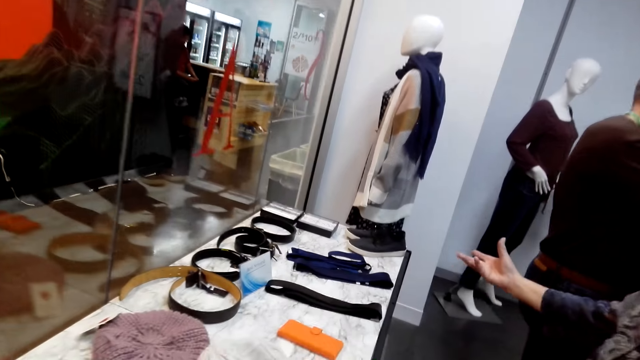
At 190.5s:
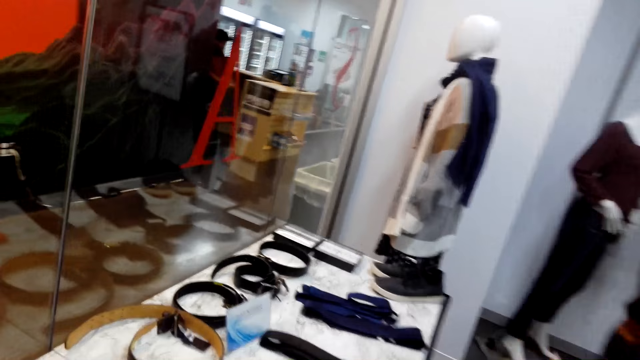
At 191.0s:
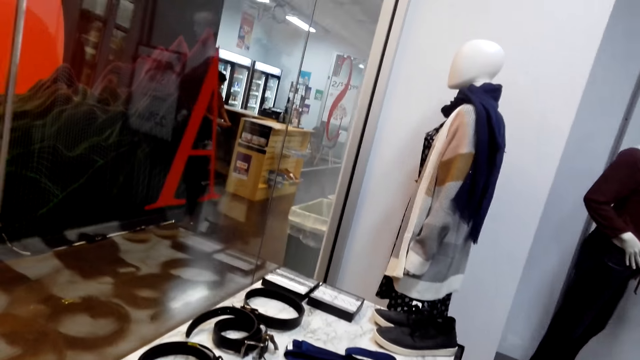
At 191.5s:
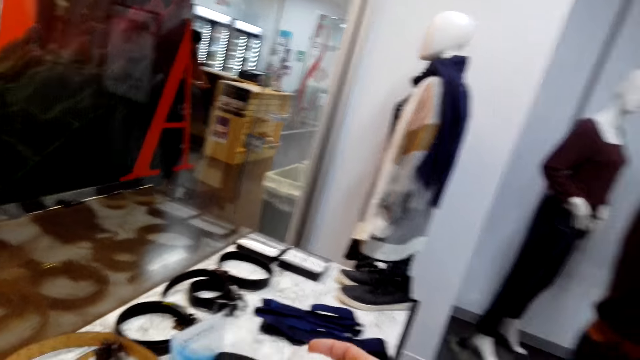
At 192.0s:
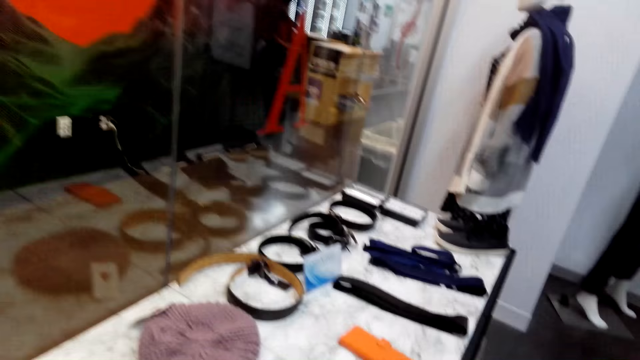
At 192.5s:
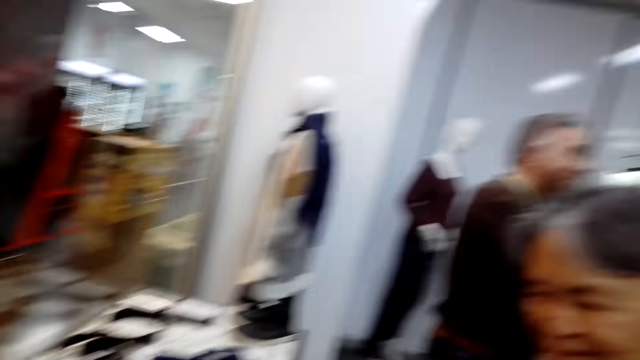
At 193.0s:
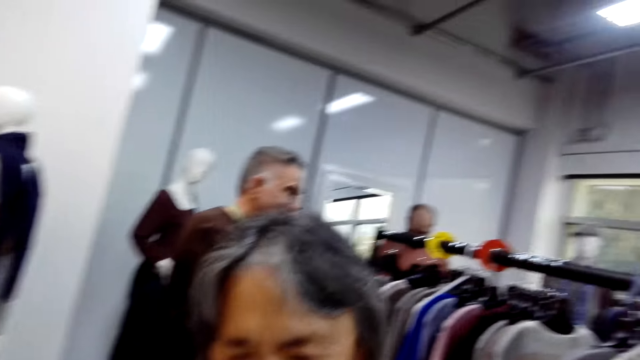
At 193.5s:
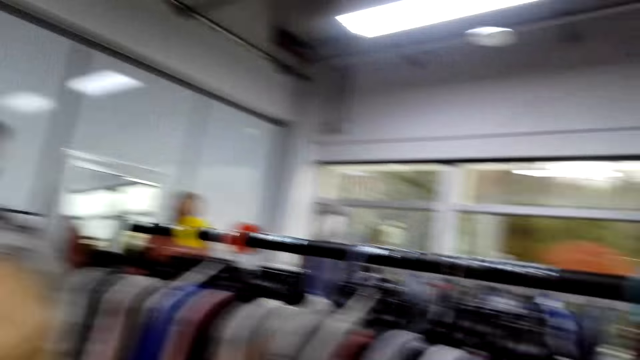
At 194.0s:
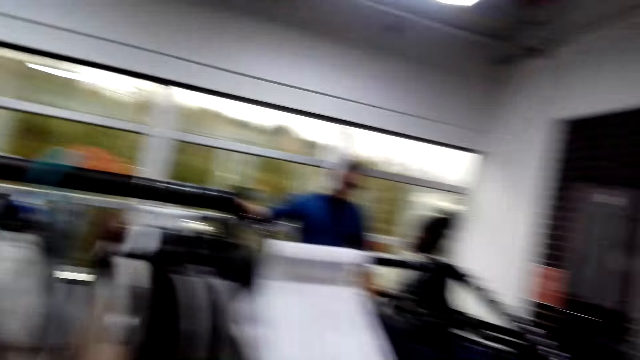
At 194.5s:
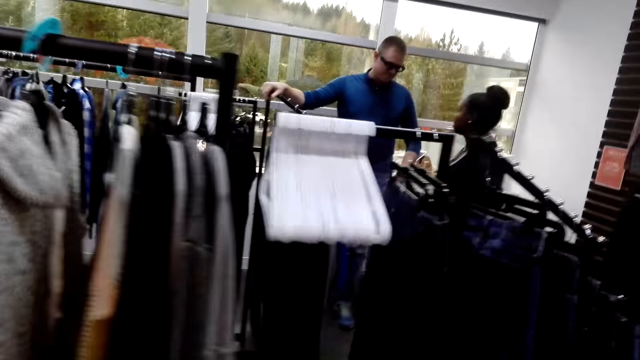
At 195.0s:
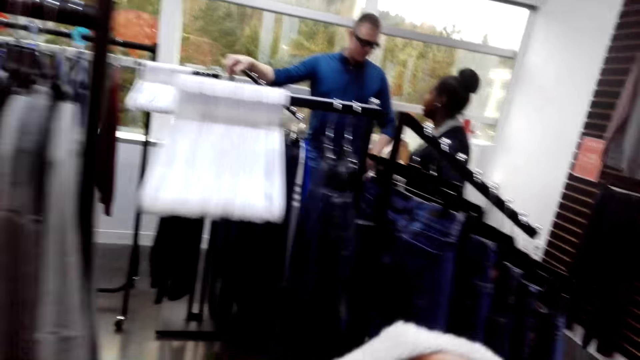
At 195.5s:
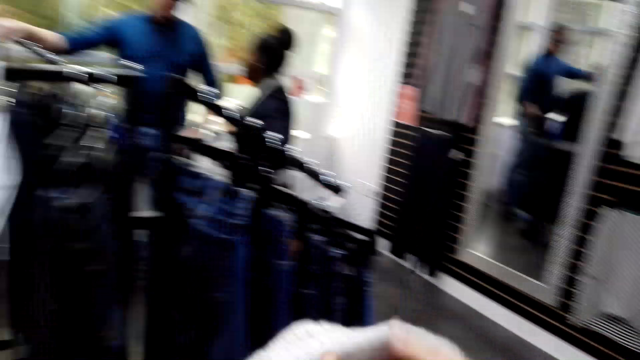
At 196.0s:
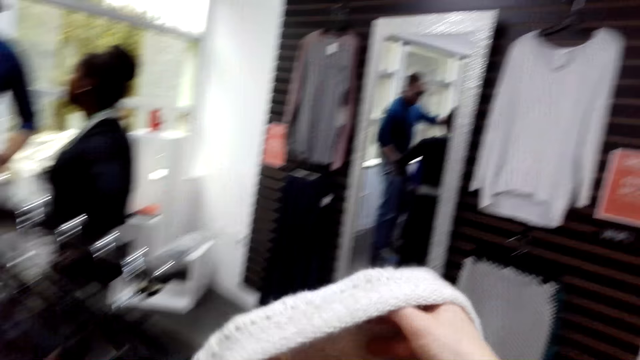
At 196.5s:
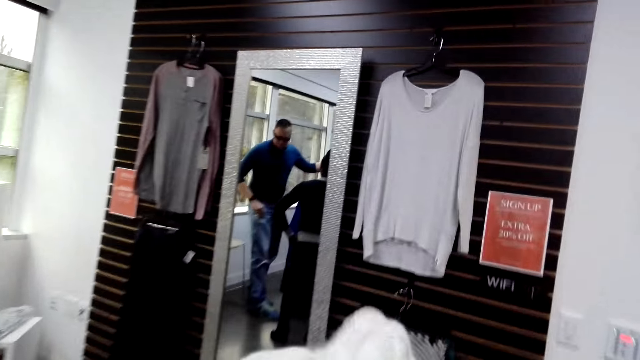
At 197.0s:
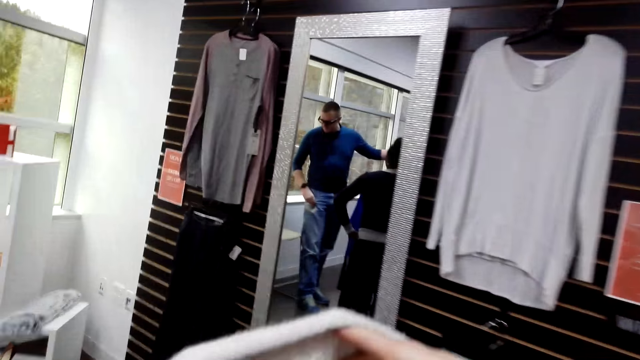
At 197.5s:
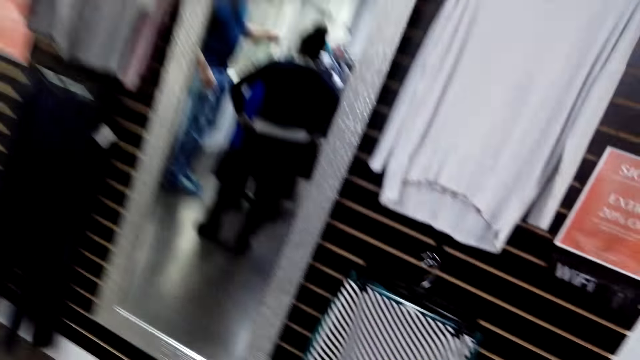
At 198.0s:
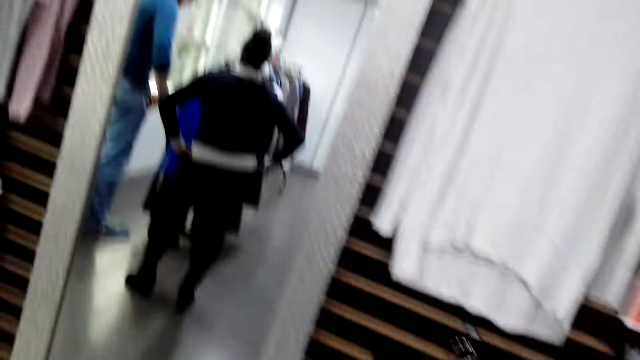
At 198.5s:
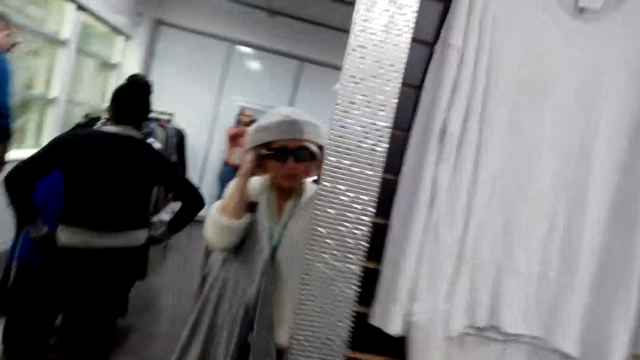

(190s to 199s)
The camera wearer walks around the room. They turn the hat.

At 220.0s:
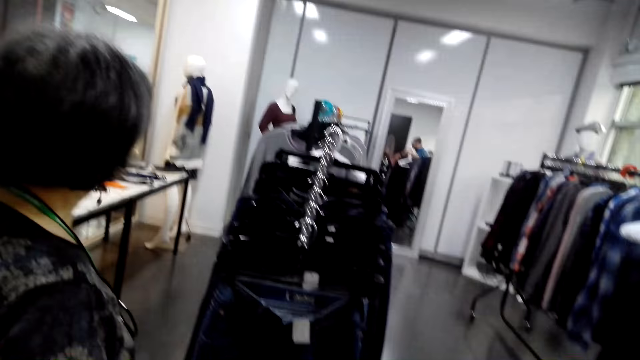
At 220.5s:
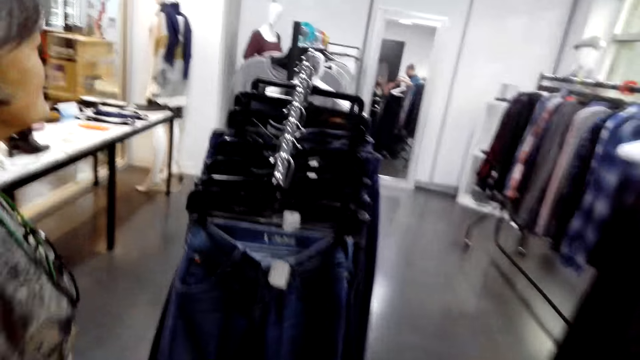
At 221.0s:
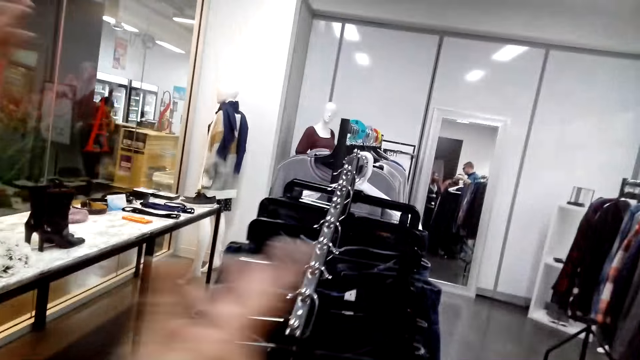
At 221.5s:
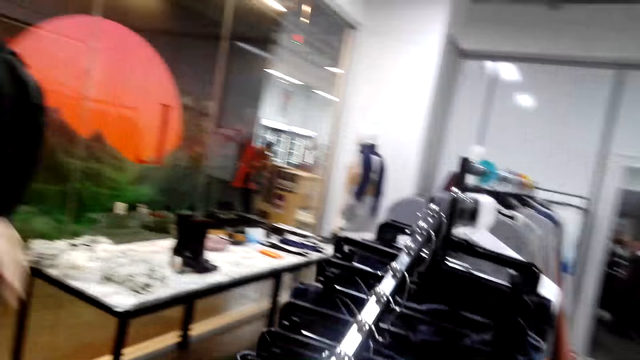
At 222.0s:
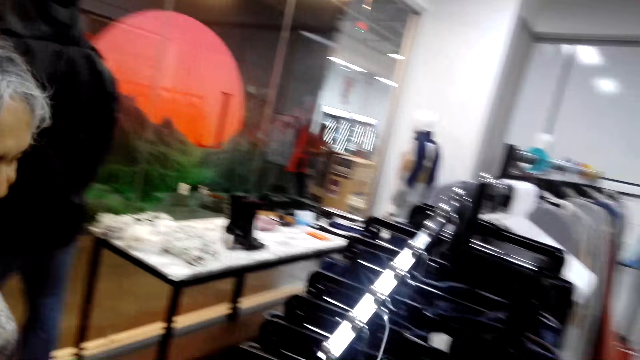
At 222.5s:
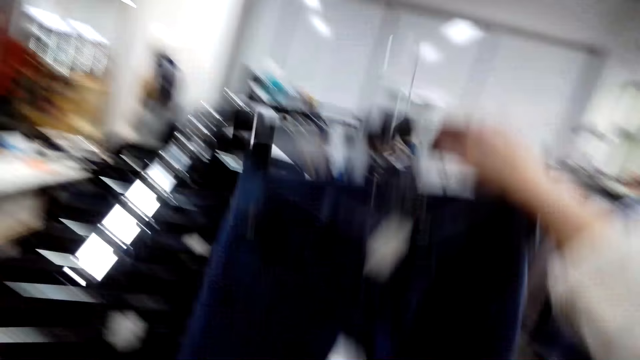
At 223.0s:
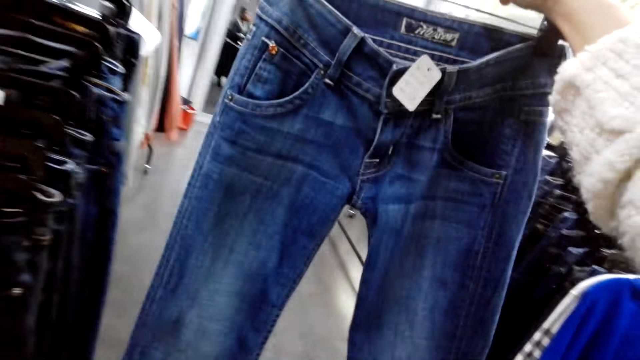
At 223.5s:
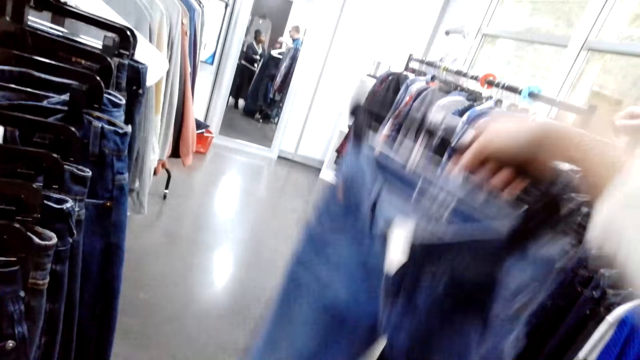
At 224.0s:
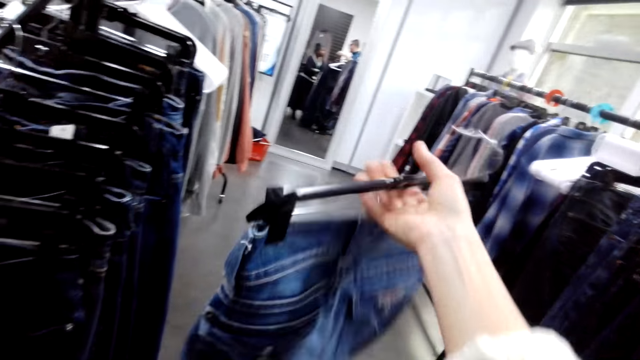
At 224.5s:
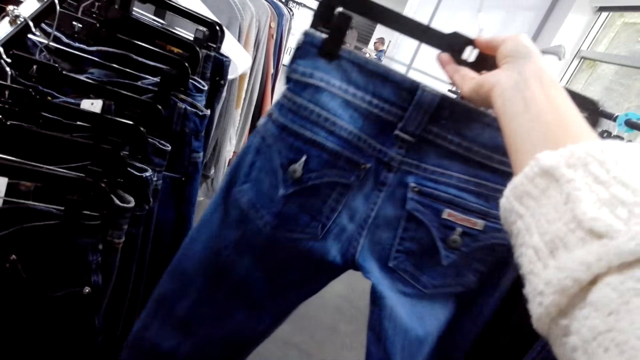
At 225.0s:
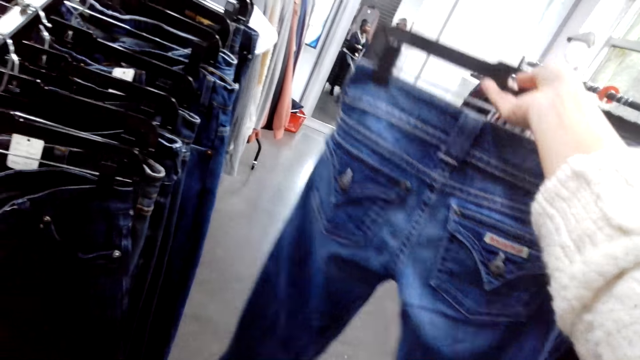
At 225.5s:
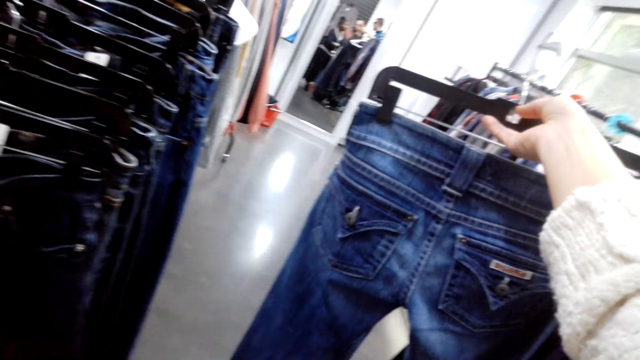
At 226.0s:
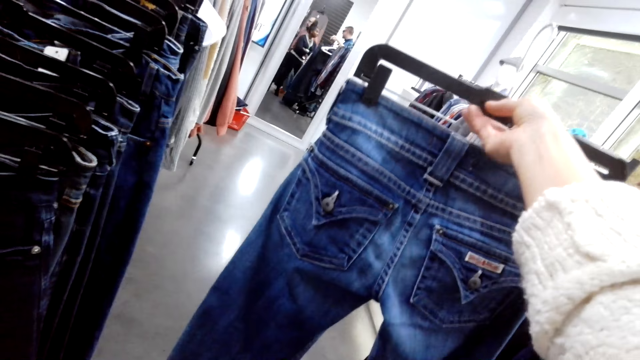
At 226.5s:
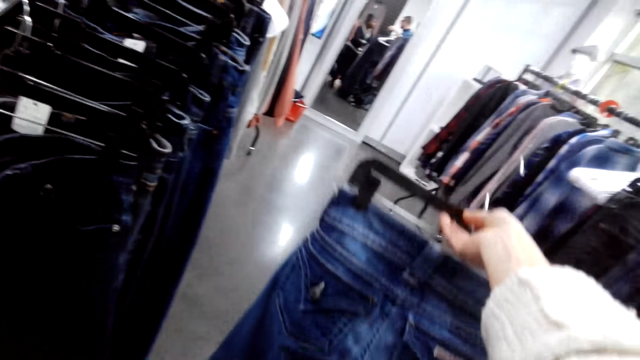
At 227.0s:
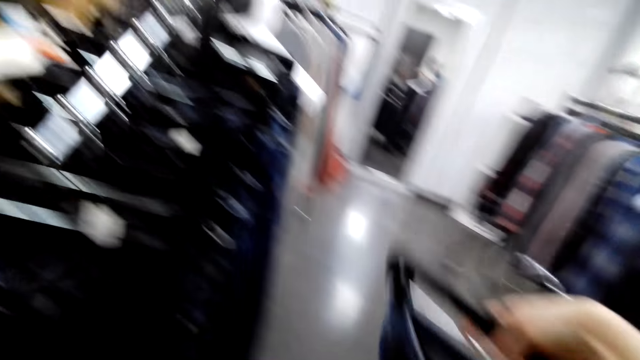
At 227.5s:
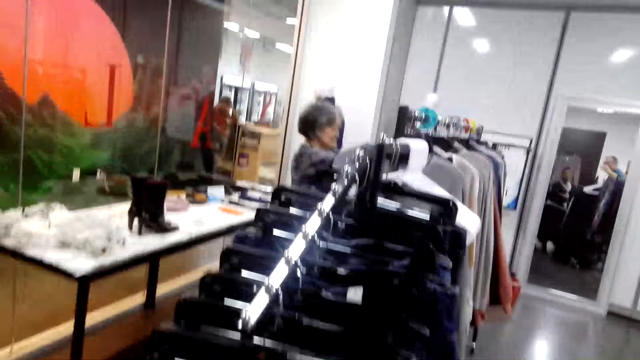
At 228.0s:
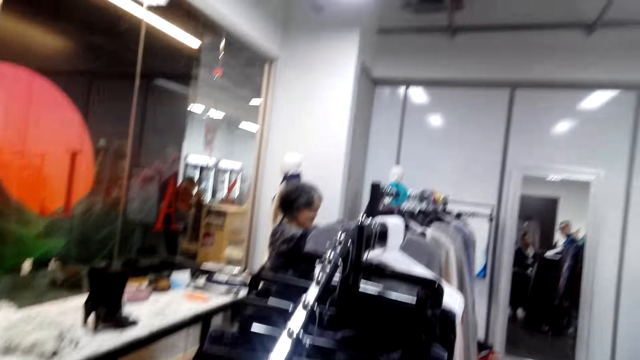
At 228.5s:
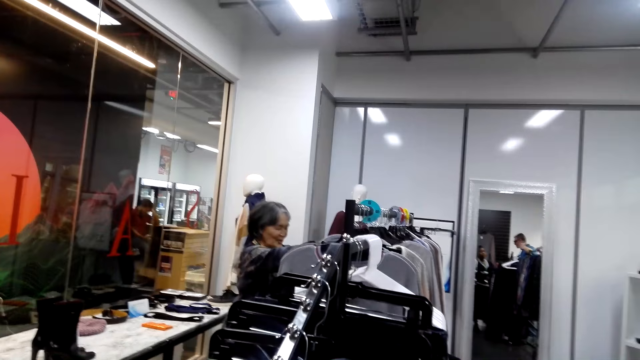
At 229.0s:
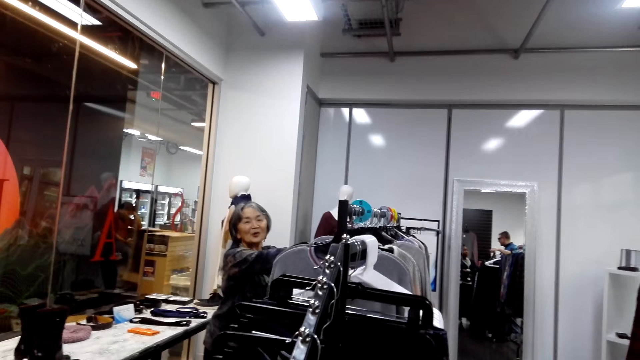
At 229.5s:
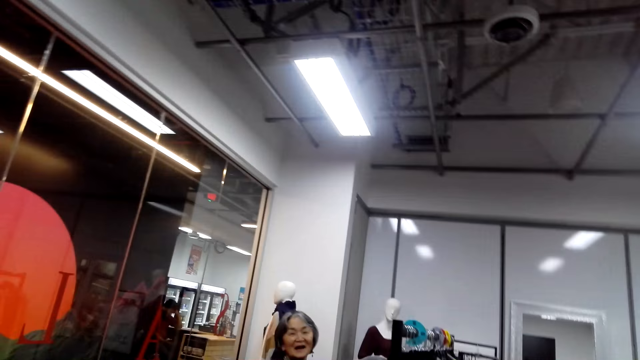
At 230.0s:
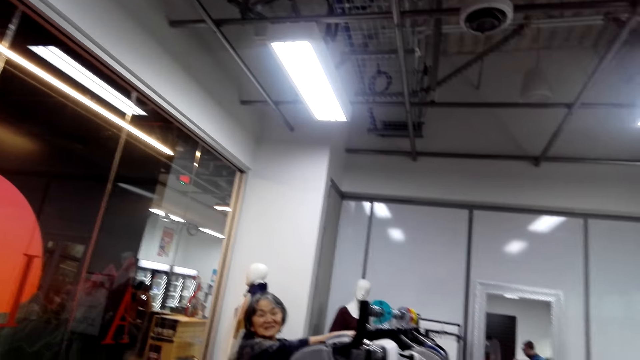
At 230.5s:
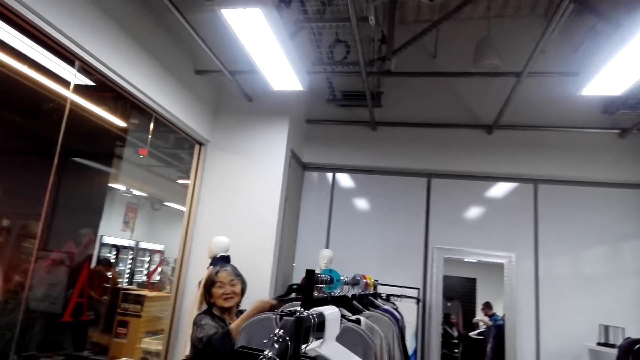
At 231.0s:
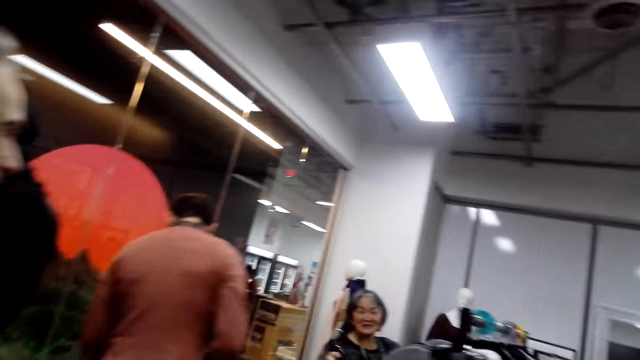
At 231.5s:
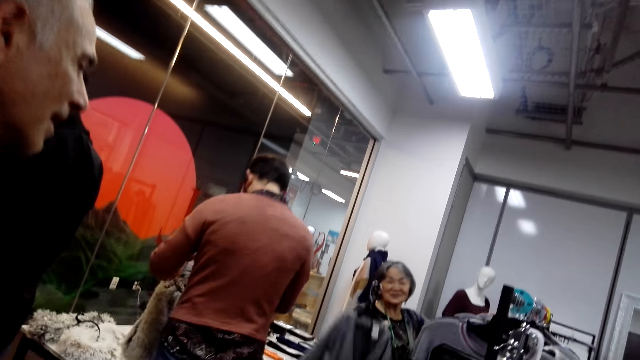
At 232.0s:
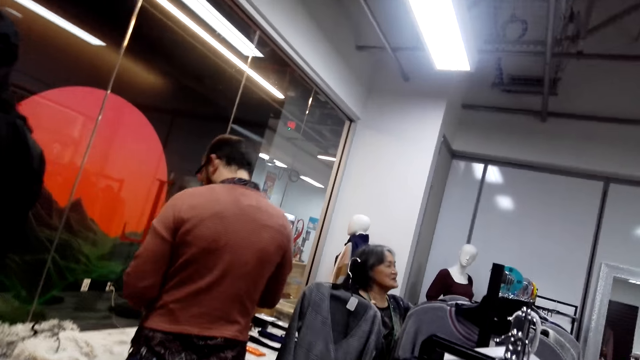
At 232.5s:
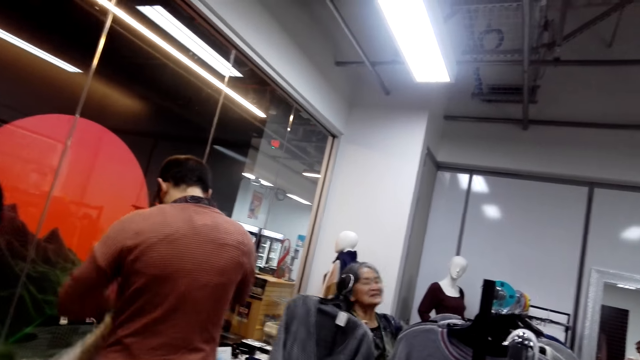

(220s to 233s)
The camera wearer walks in the mall. They lift the trouser. They turn around the room.
